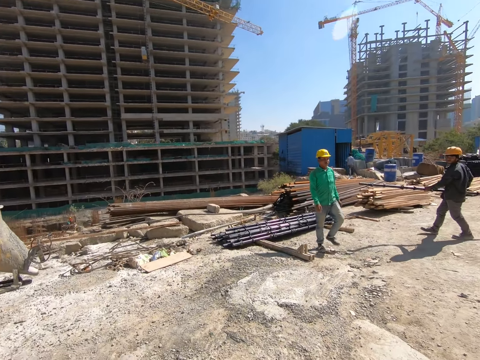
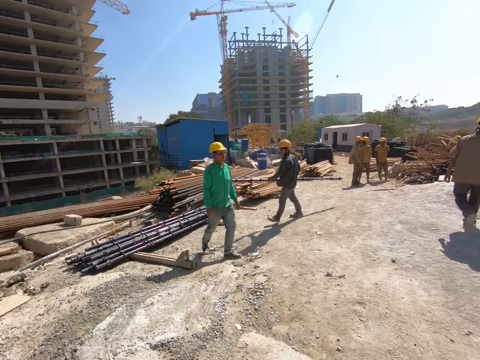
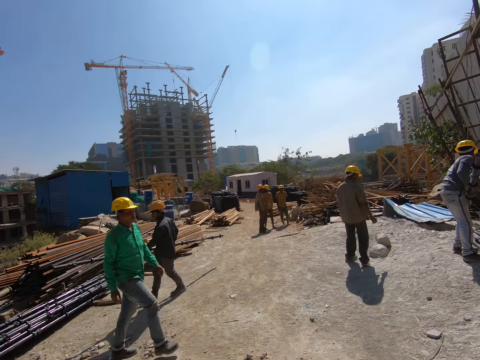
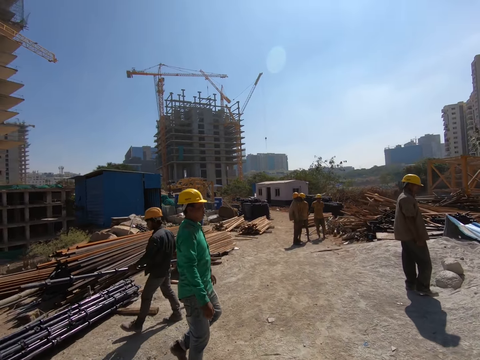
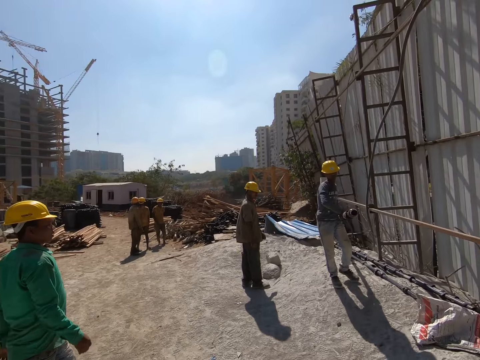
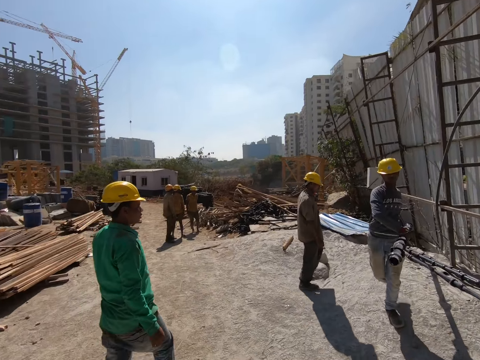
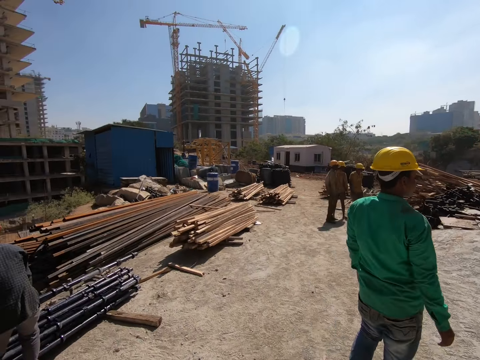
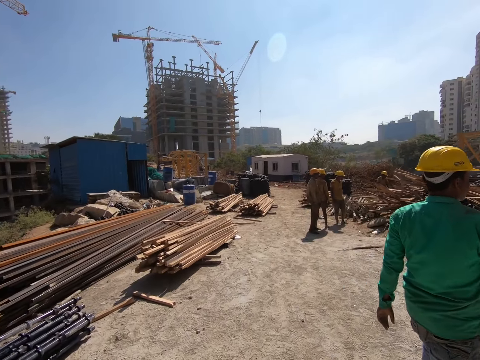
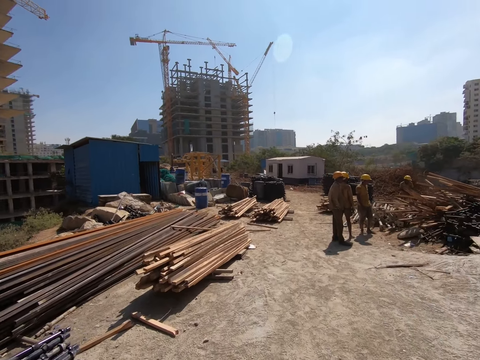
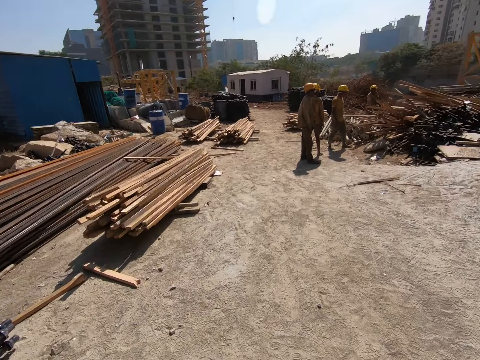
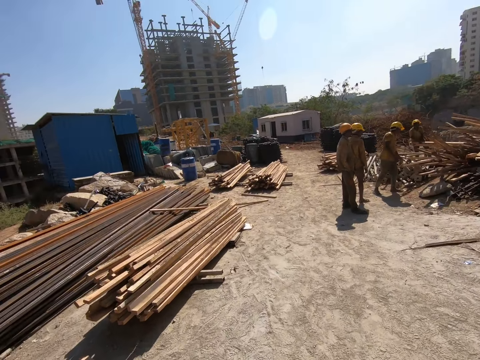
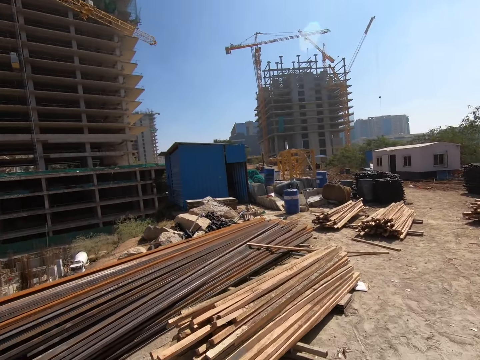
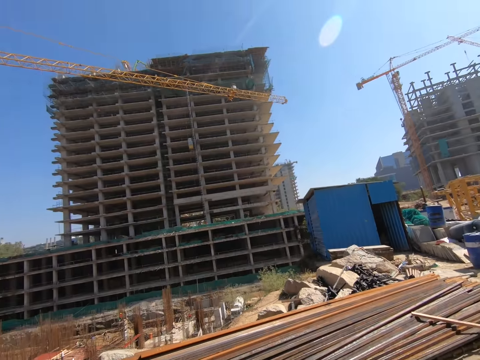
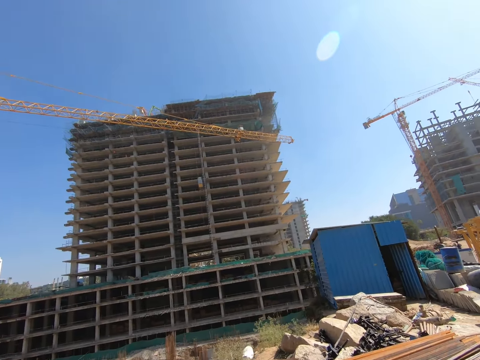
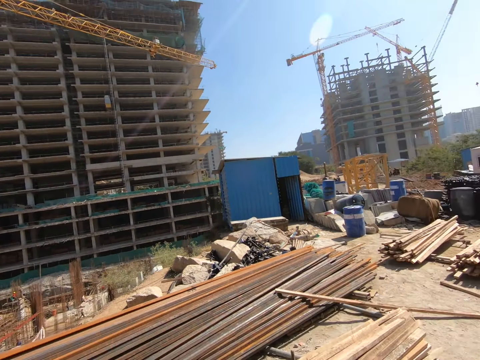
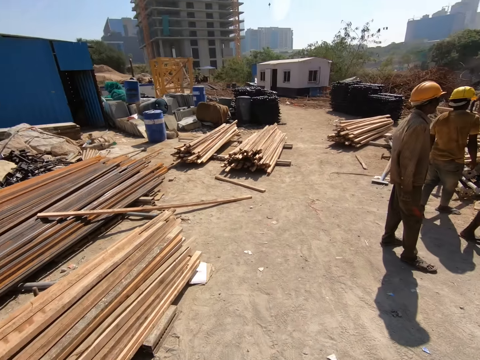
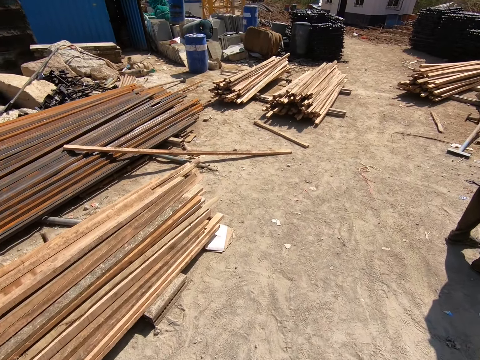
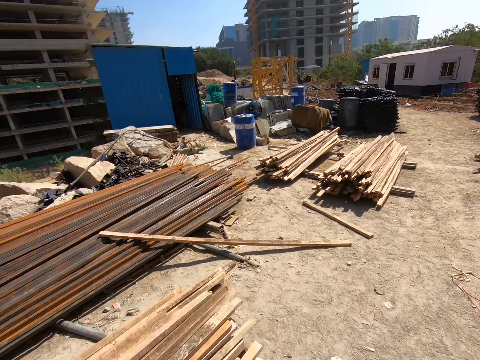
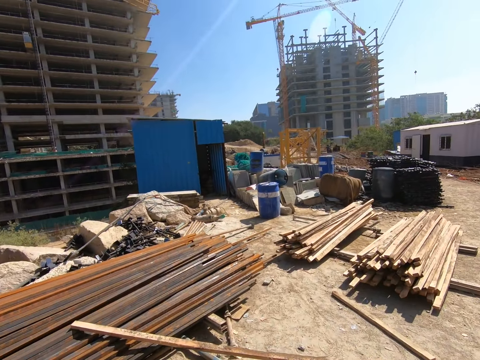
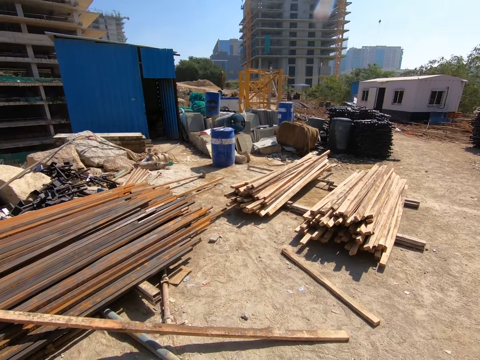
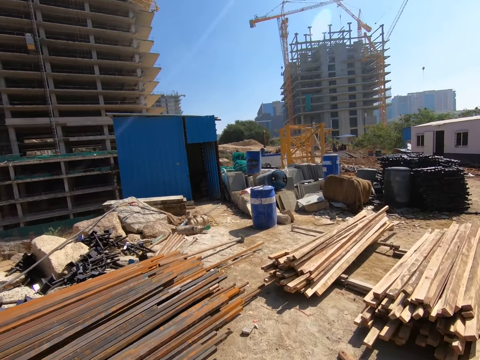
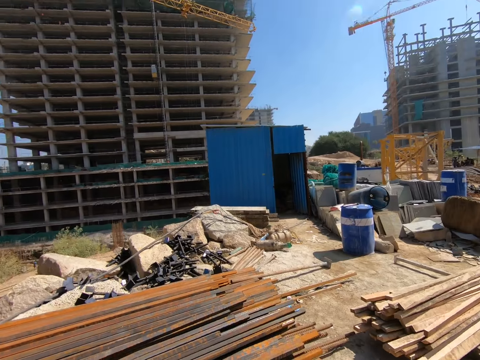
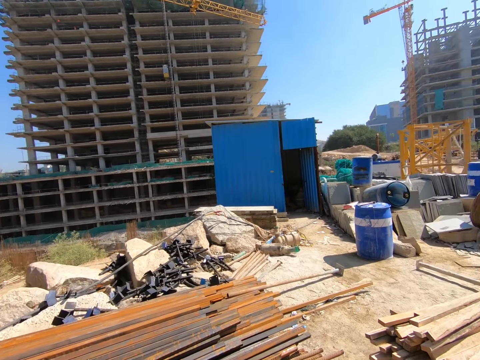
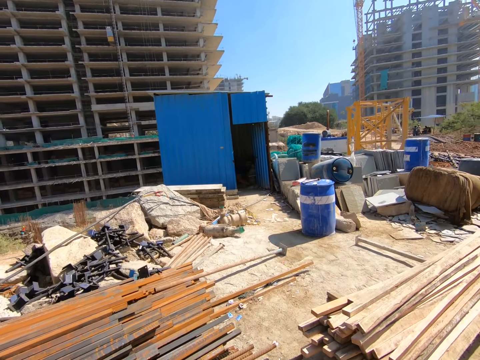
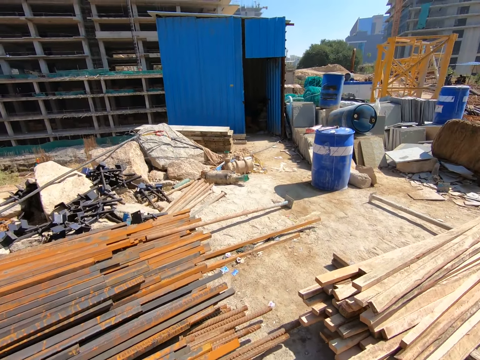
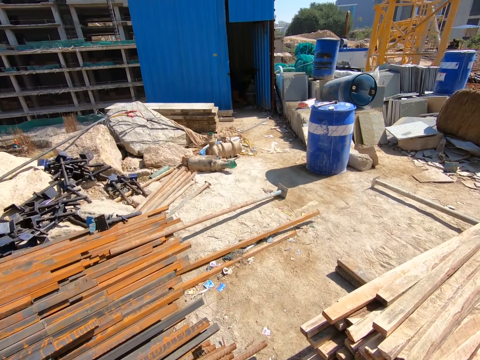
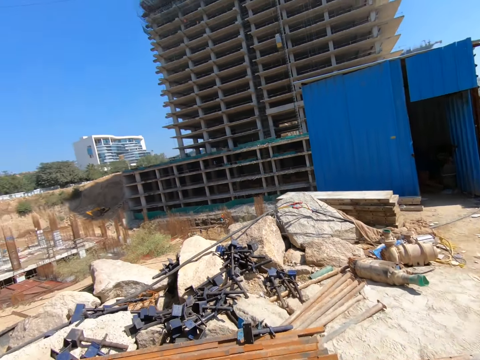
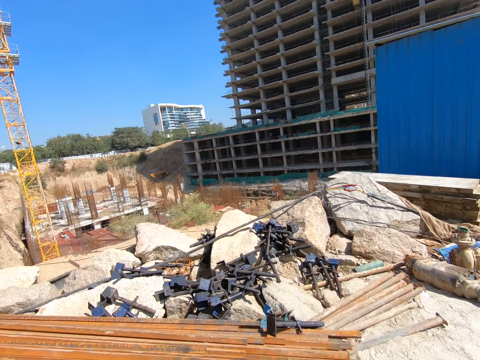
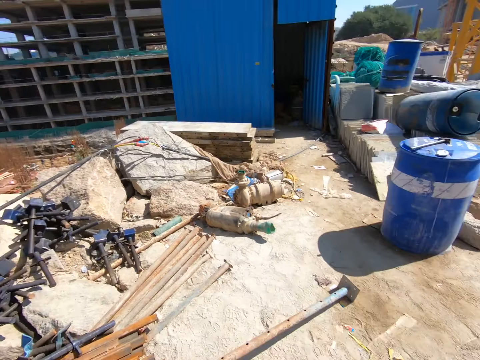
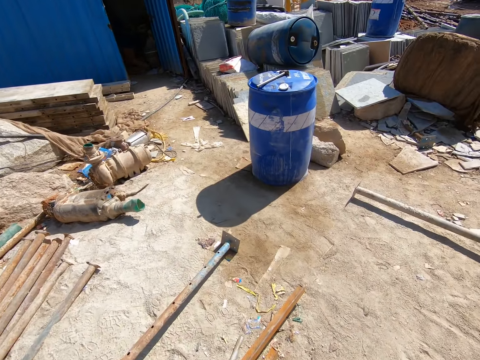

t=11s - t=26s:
A man walks with a steel pipe in both hands. Another man carries a steel pipe from the ground with both hands. The first man drops the steel pipe on the ground with both hands.

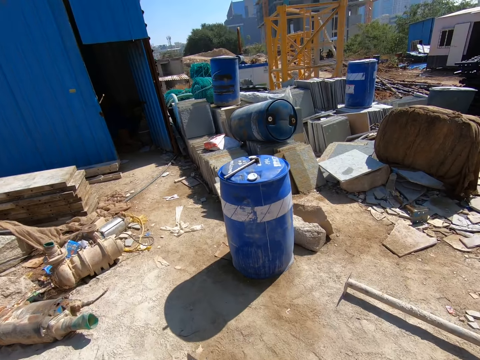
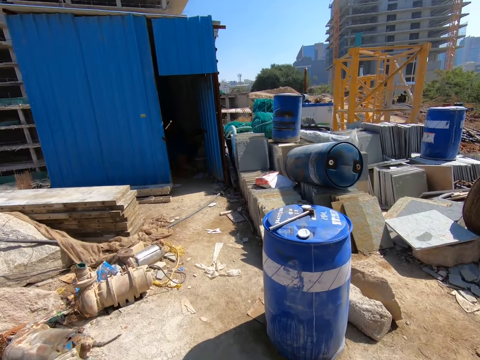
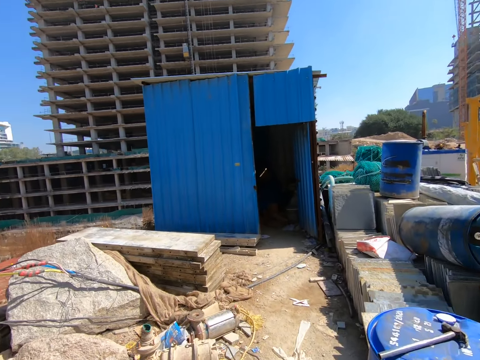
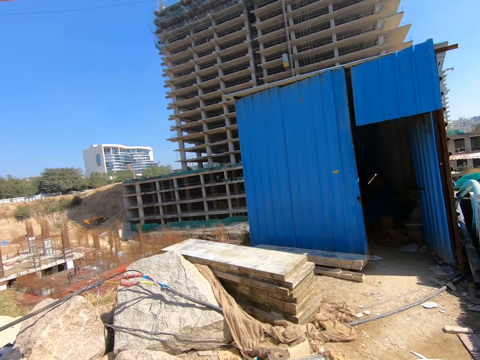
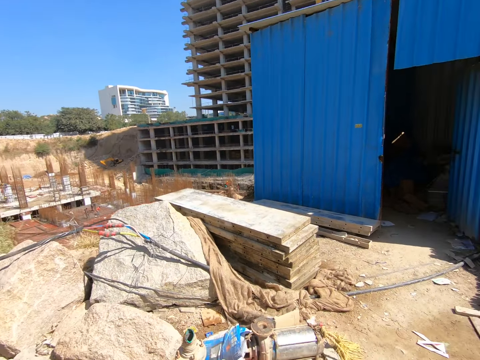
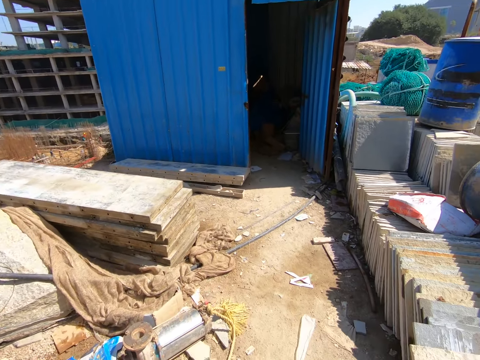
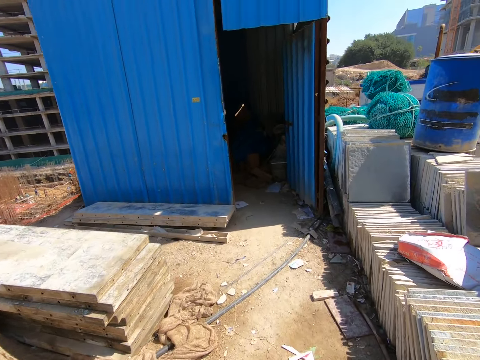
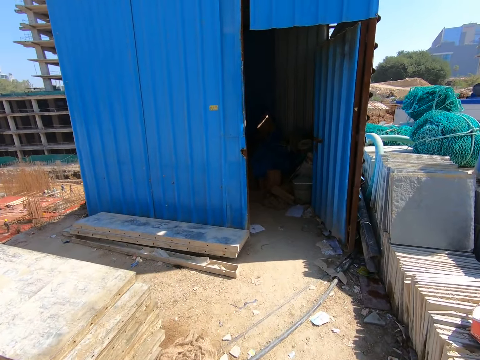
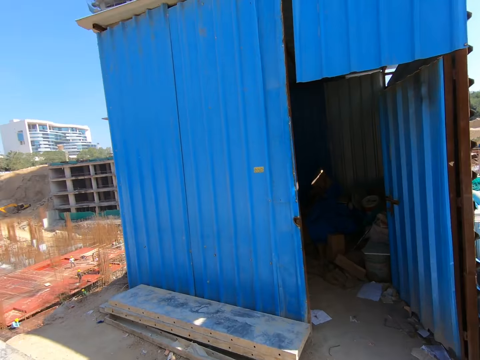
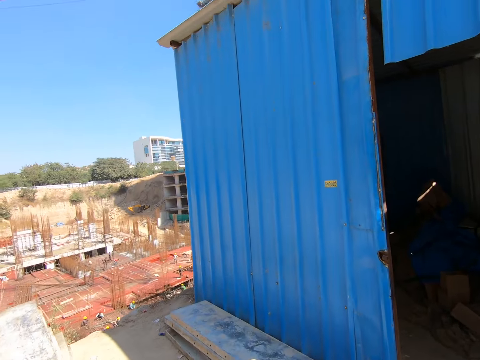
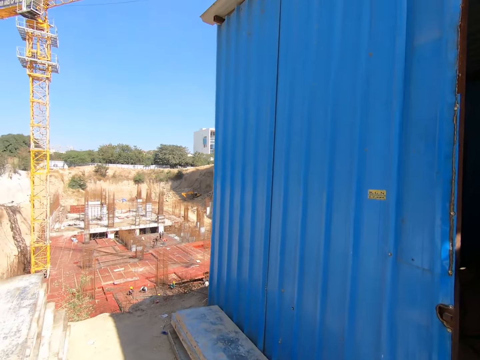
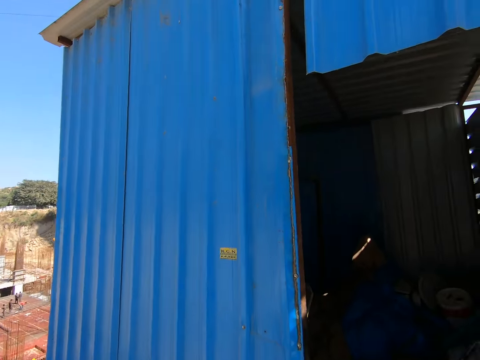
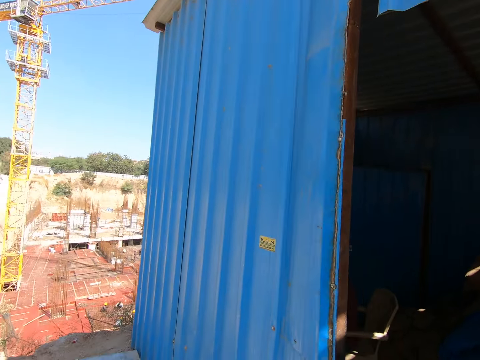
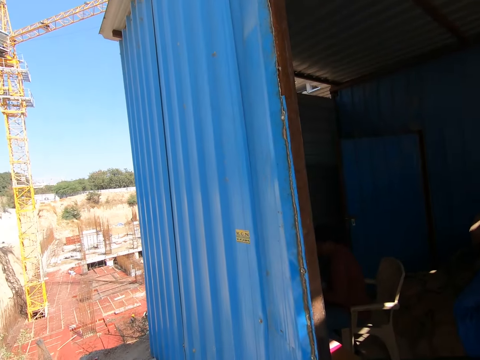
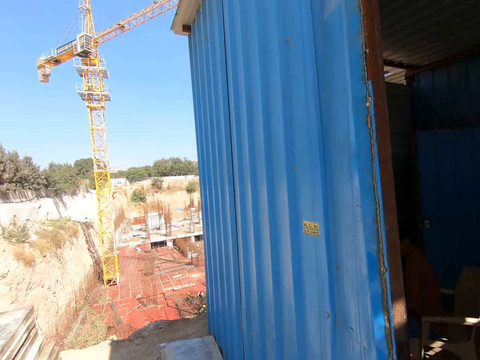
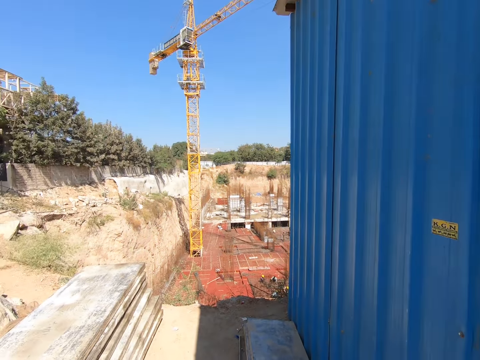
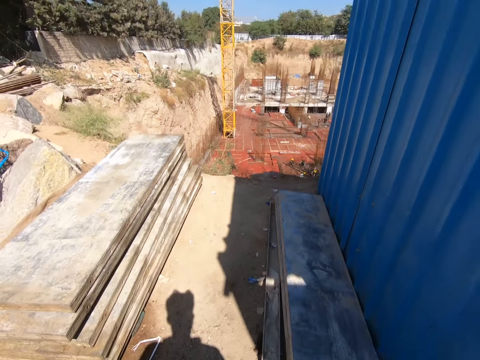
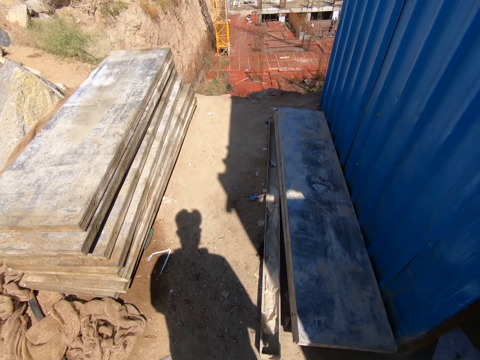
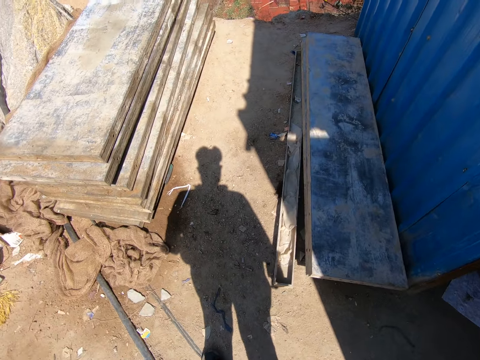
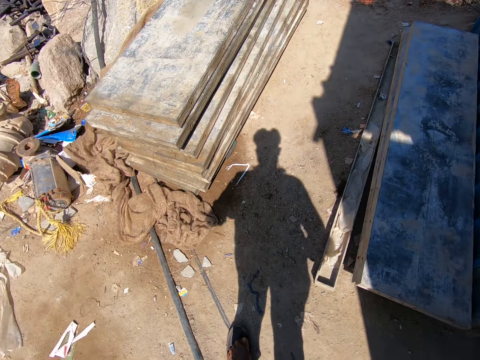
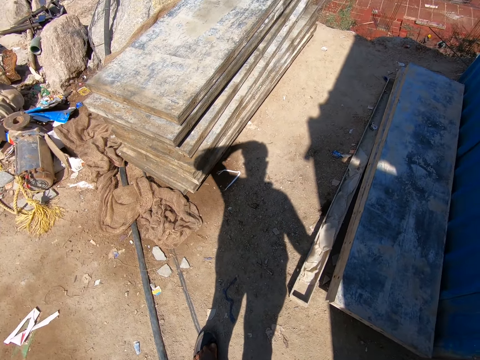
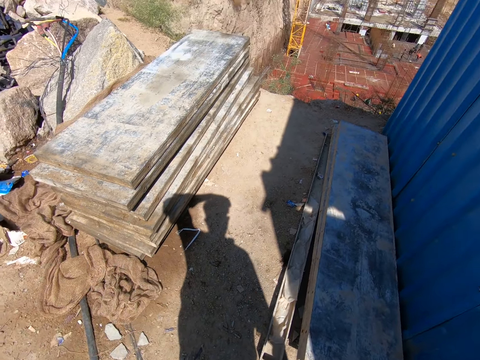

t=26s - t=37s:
The camera wearer speaks to a man in the blue caravan.
